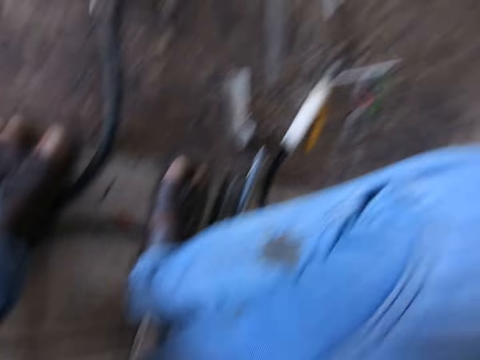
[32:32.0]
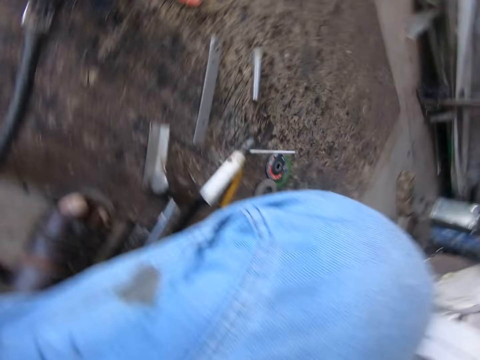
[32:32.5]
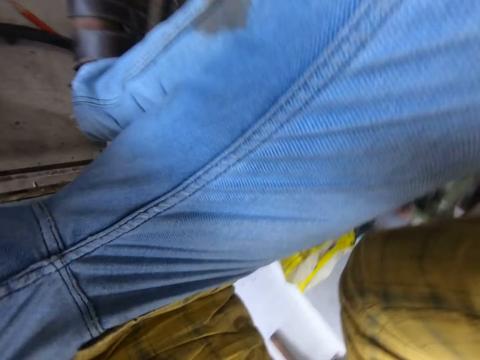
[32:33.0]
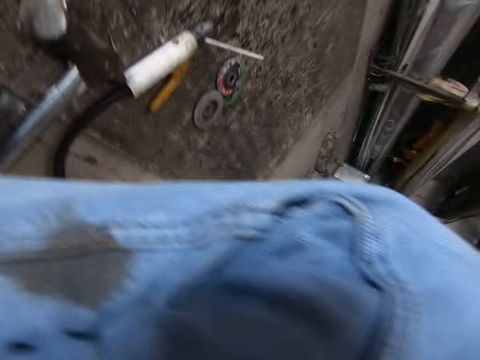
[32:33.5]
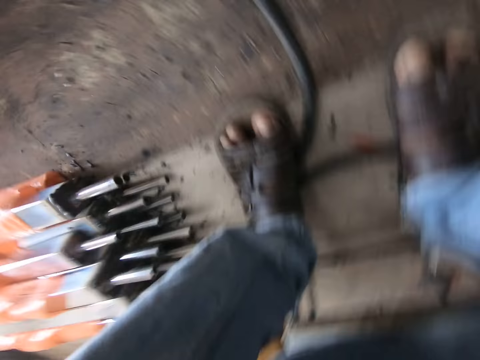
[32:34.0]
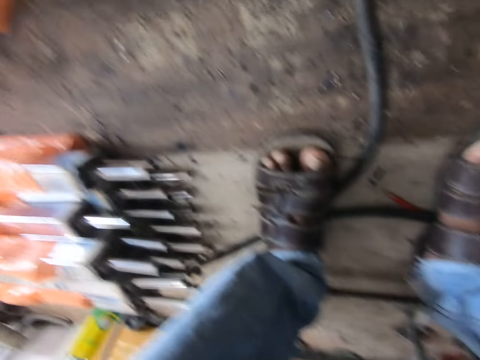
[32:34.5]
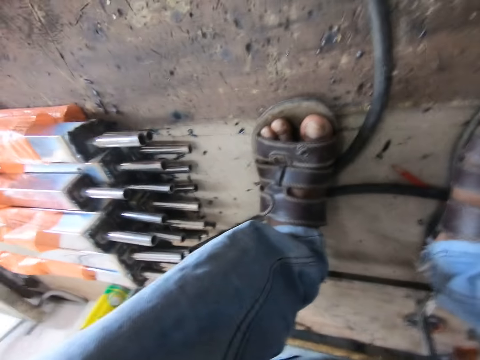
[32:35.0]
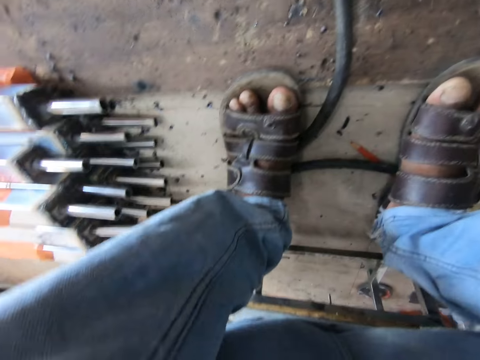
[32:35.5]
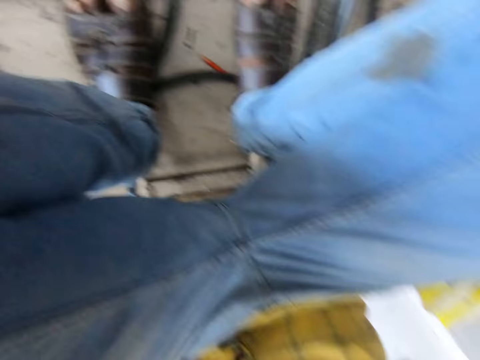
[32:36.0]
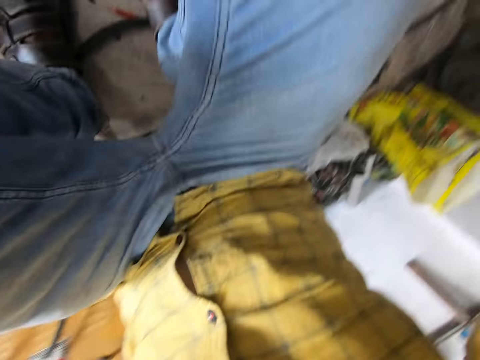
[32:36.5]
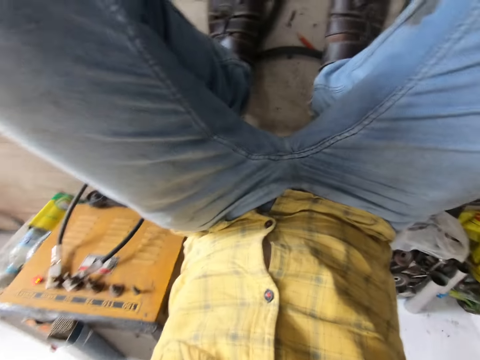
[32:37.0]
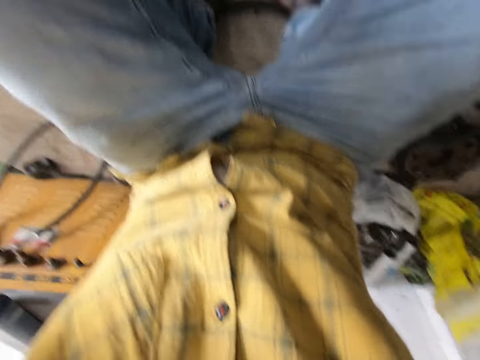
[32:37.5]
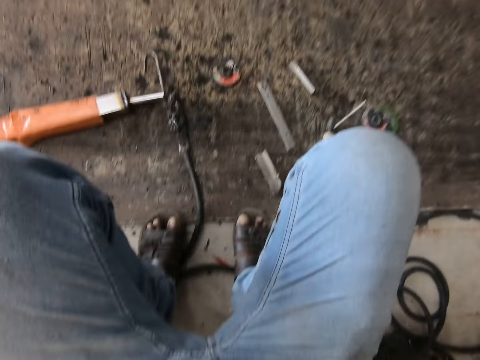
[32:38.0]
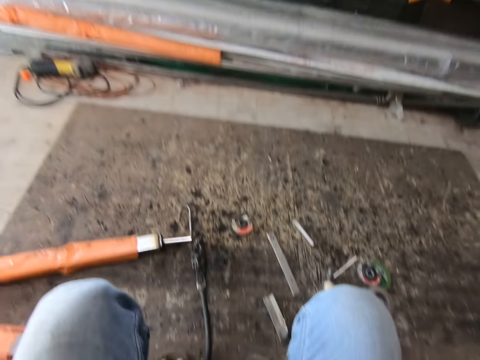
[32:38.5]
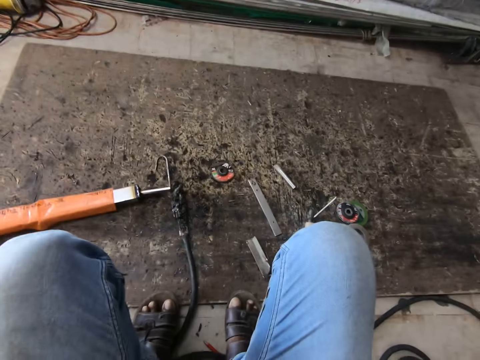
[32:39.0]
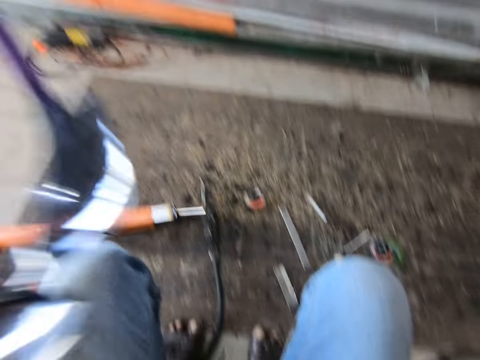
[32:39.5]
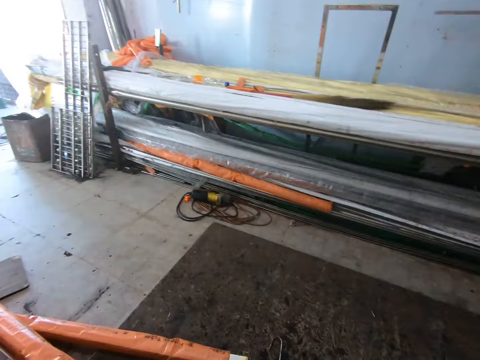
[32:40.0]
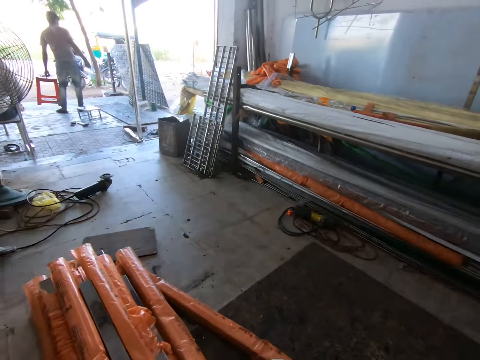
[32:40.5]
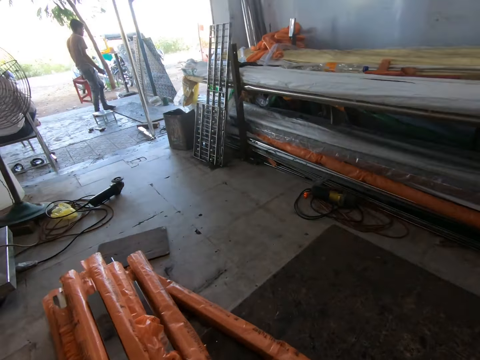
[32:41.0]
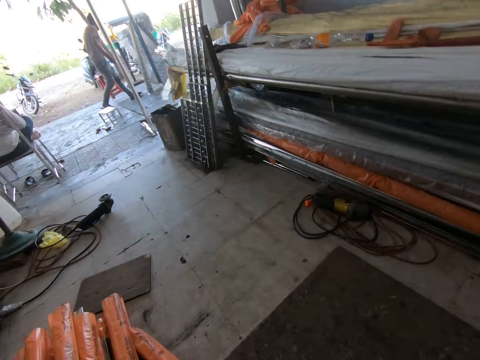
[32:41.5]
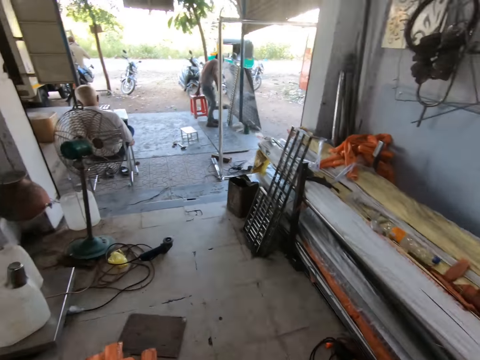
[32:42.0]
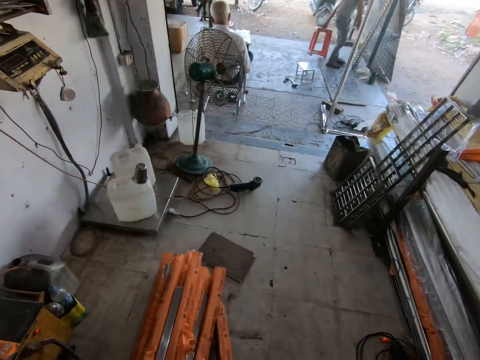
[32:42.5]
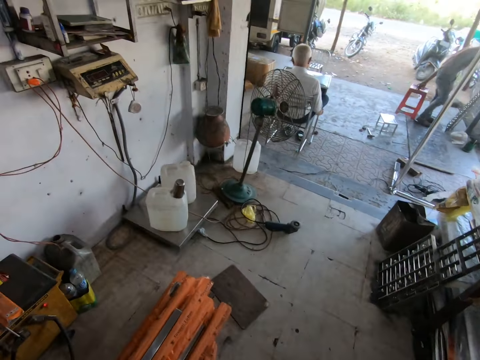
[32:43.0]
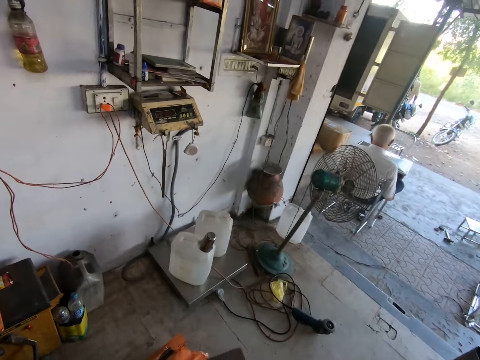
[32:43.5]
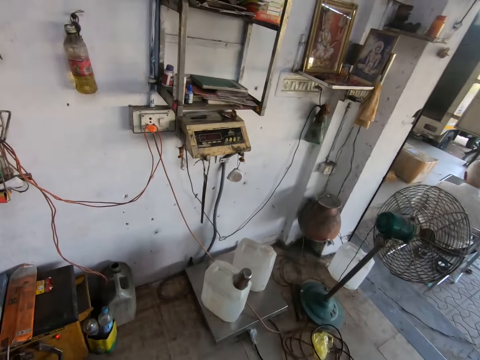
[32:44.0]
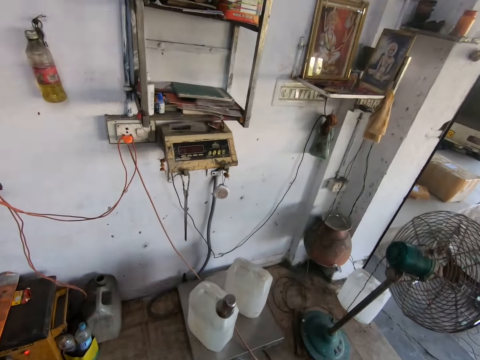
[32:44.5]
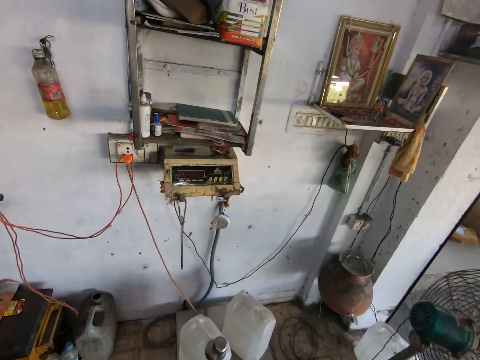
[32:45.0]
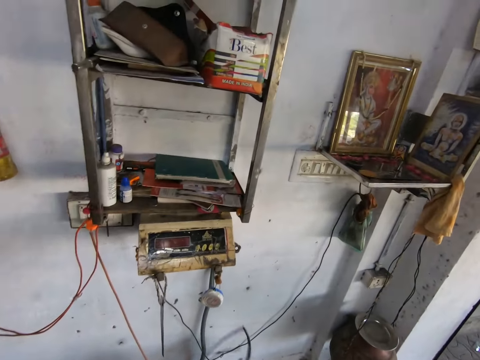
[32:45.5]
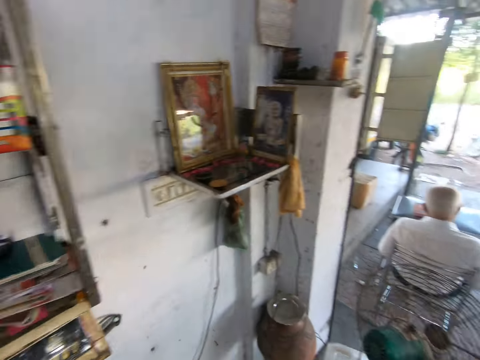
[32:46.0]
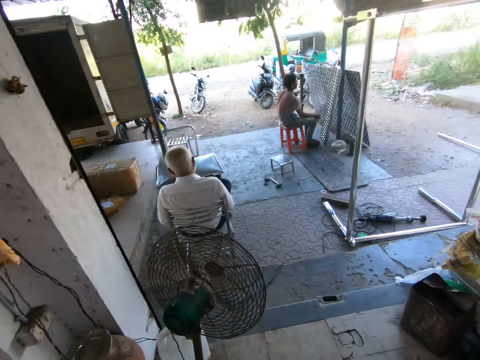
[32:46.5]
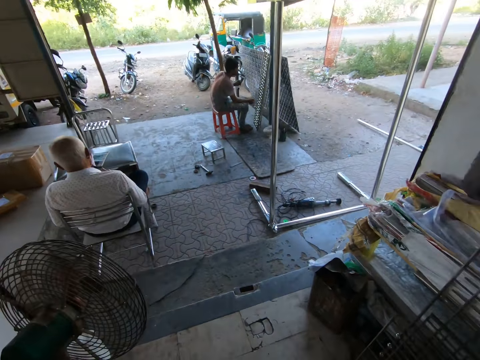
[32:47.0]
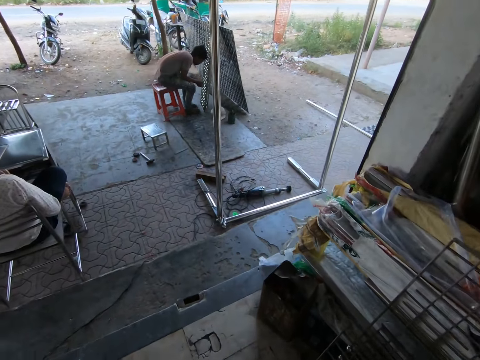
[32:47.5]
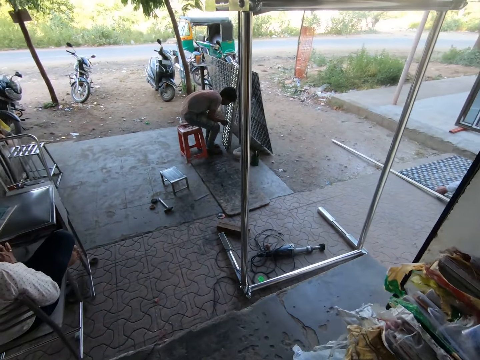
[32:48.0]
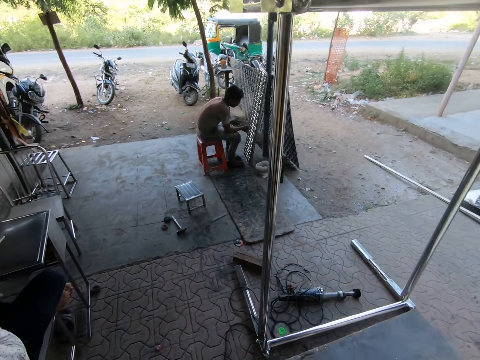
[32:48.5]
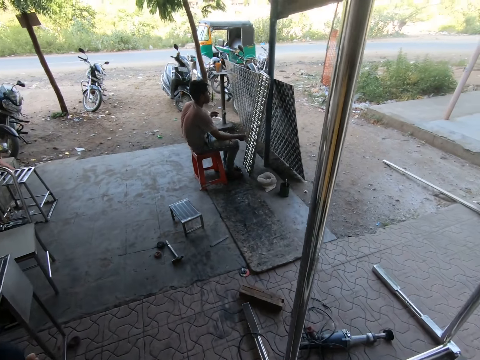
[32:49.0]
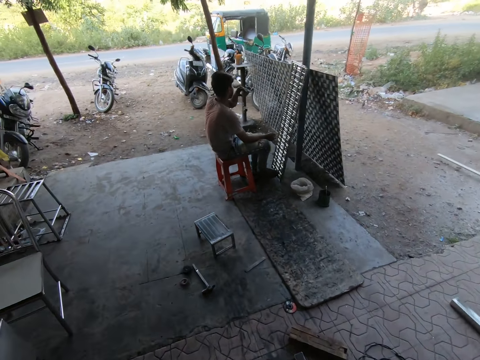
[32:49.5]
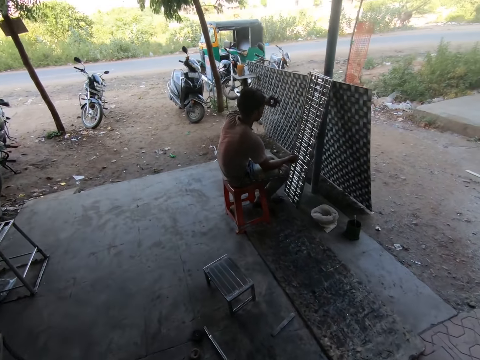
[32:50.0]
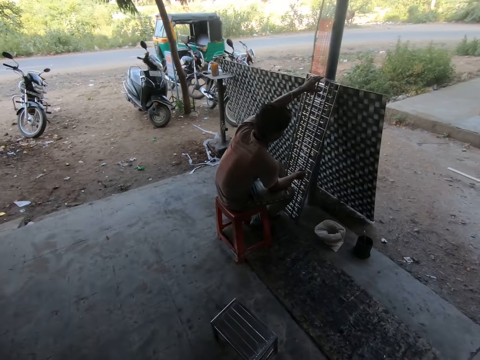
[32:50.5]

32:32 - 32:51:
The camera wearer puts on the camera. He holds his safety glasses. He holds his safety glasses again. He looks around. He walks around. He puts the safety glasses on a shelf. He walks around.

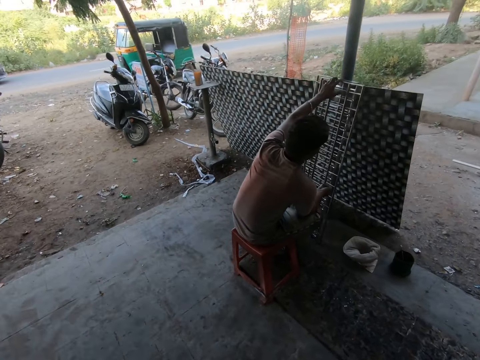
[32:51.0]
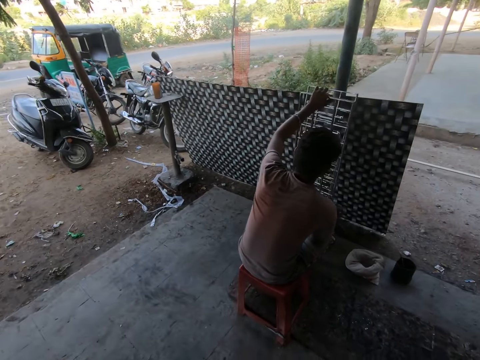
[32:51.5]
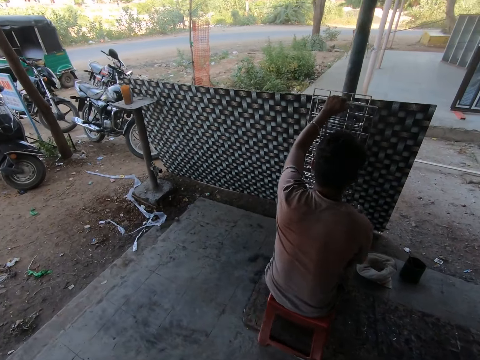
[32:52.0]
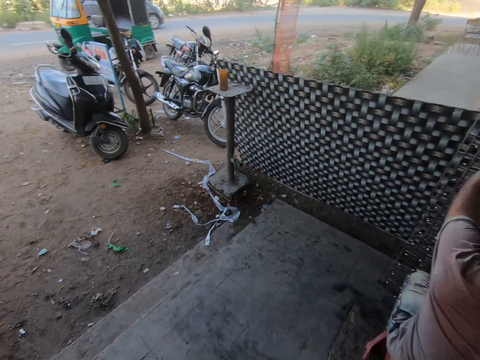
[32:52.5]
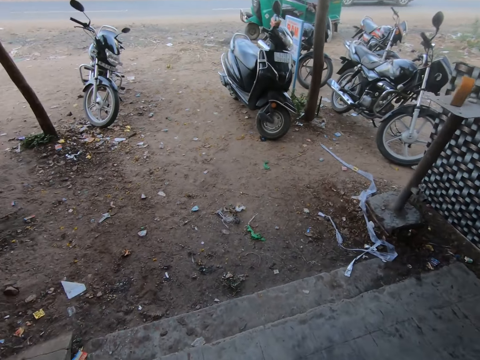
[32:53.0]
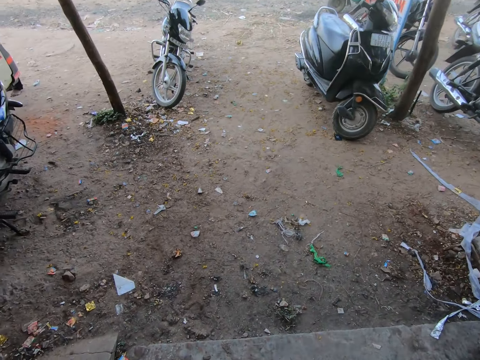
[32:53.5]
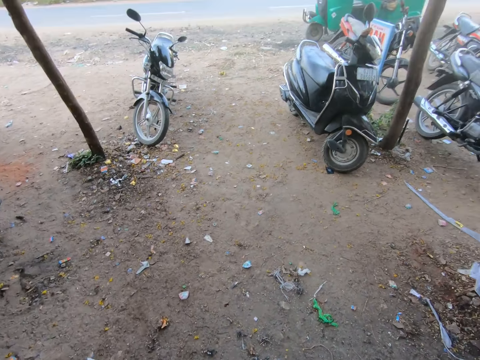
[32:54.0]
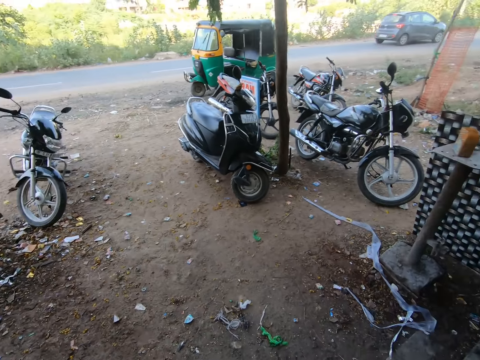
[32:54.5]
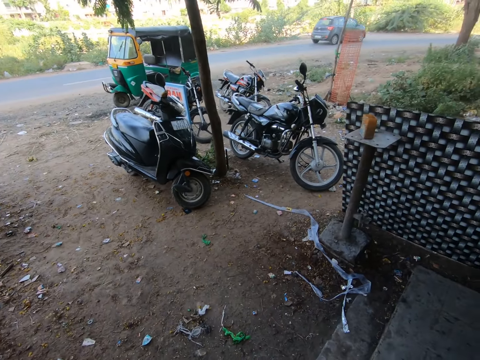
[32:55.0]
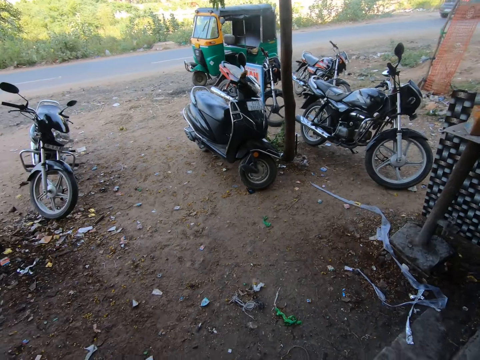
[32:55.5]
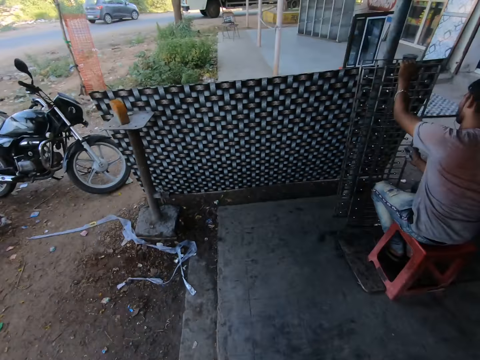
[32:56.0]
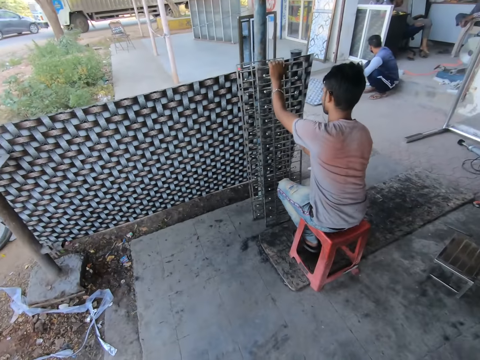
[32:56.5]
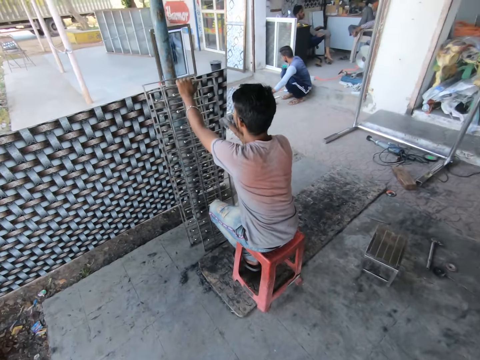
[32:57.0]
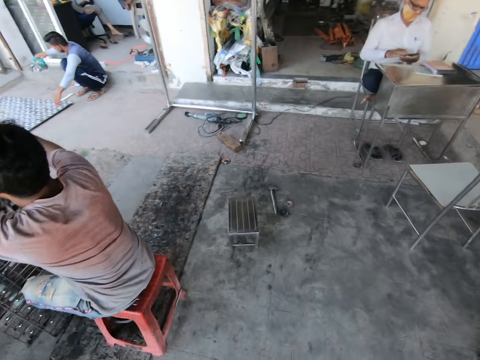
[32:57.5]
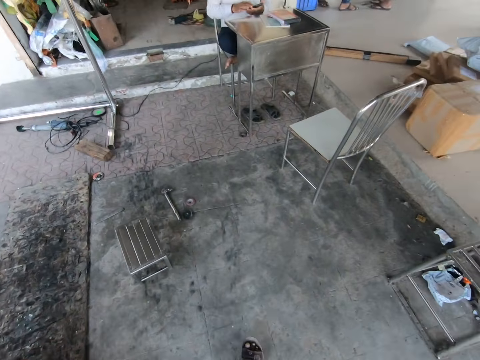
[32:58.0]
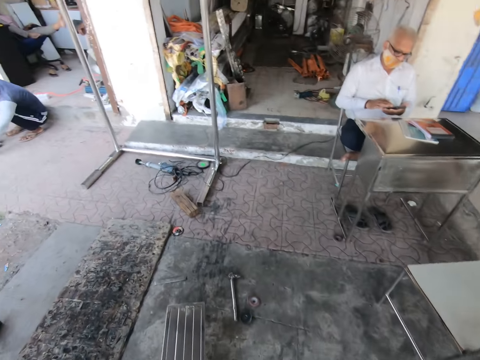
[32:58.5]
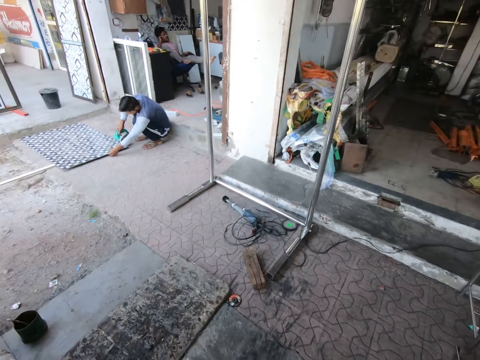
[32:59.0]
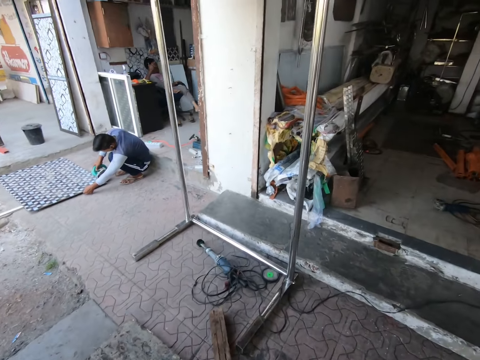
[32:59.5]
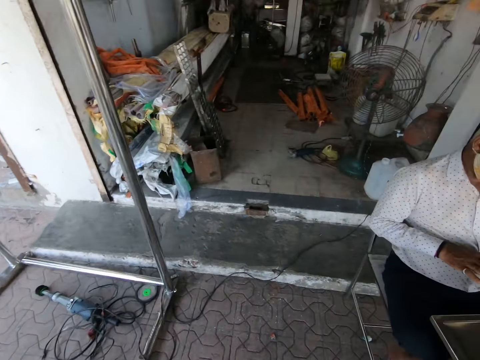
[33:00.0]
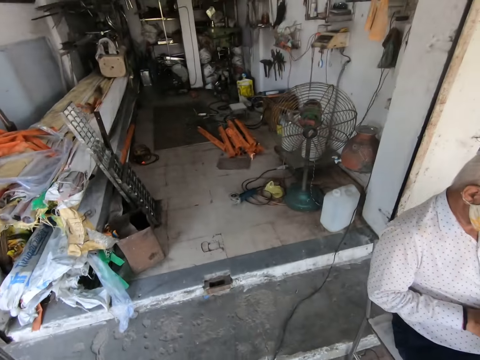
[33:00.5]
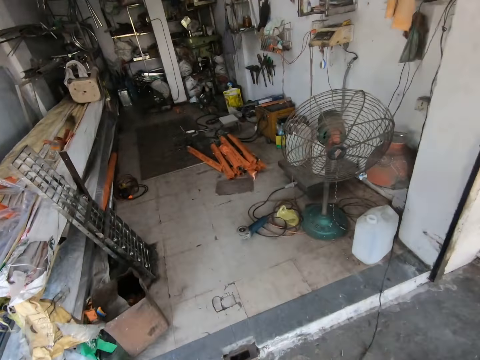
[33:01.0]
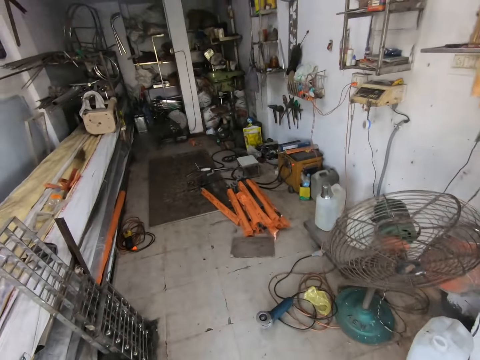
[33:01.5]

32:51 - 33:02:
The camera wearer looks around. They walk around.
